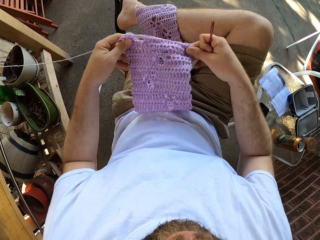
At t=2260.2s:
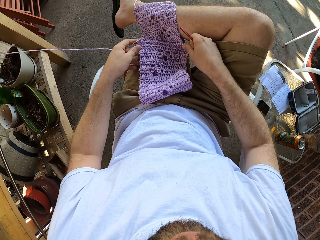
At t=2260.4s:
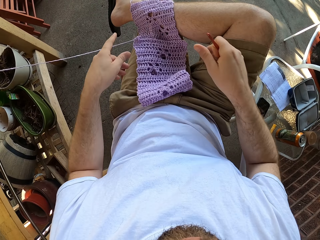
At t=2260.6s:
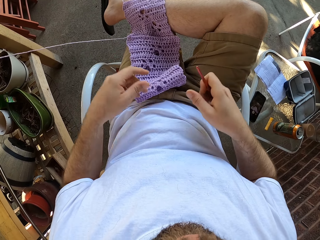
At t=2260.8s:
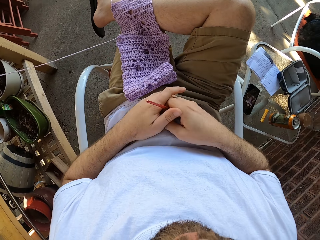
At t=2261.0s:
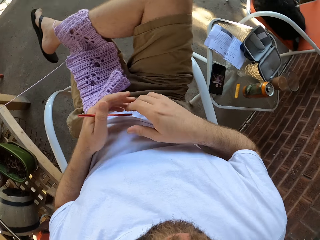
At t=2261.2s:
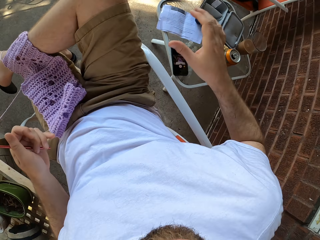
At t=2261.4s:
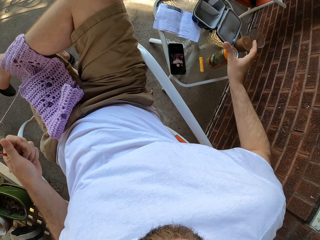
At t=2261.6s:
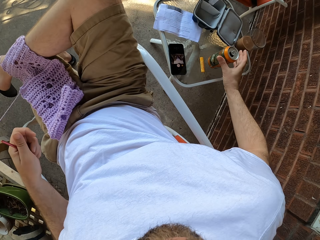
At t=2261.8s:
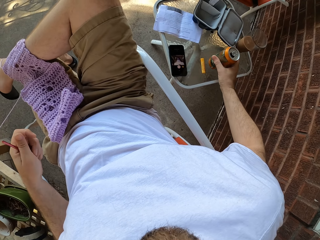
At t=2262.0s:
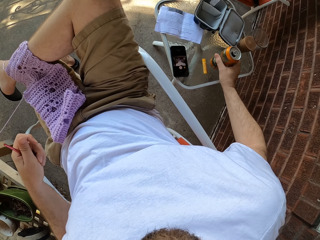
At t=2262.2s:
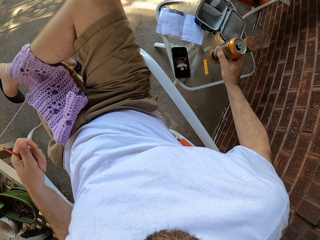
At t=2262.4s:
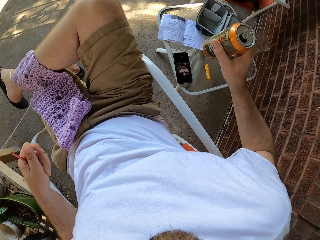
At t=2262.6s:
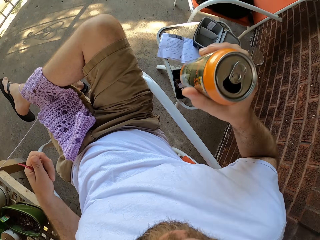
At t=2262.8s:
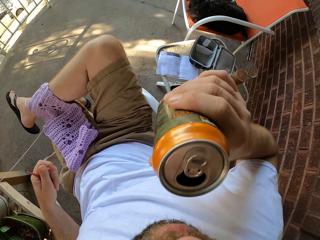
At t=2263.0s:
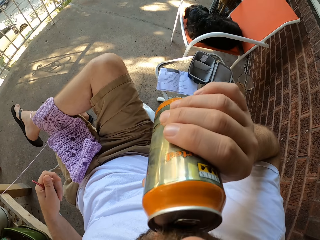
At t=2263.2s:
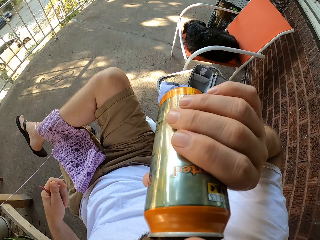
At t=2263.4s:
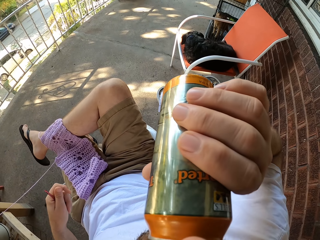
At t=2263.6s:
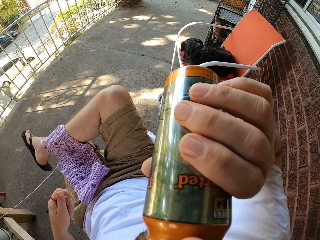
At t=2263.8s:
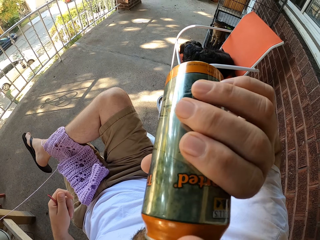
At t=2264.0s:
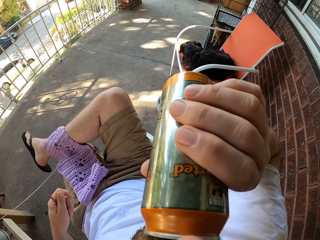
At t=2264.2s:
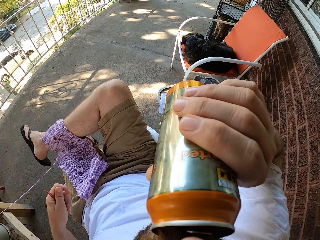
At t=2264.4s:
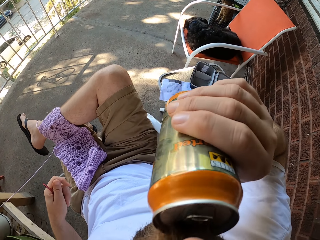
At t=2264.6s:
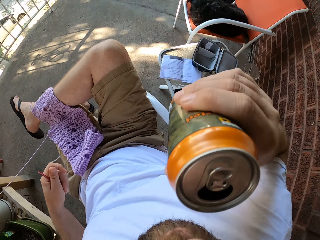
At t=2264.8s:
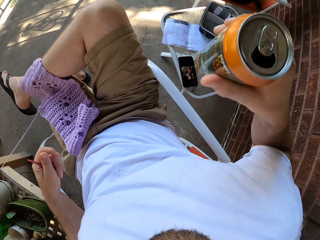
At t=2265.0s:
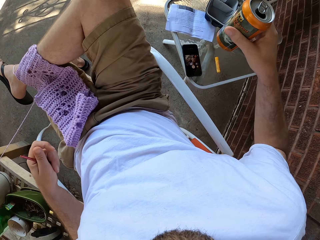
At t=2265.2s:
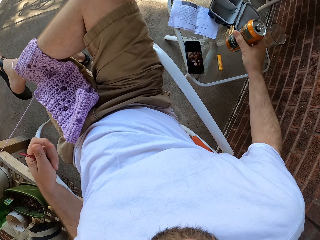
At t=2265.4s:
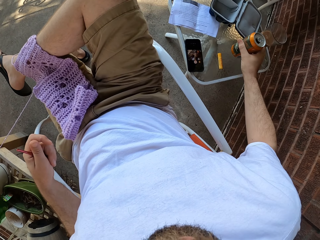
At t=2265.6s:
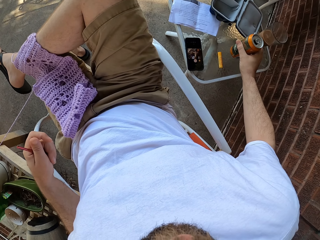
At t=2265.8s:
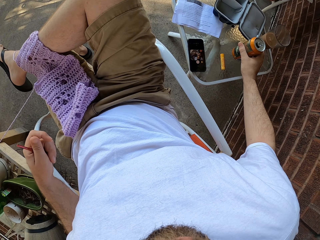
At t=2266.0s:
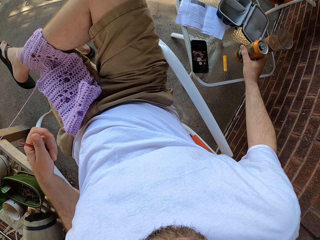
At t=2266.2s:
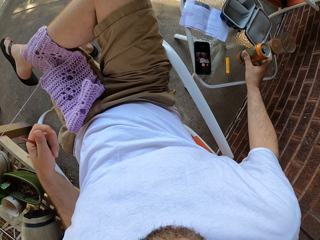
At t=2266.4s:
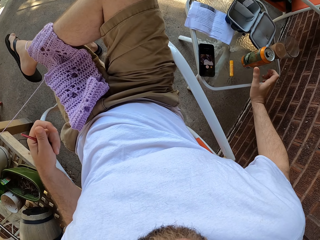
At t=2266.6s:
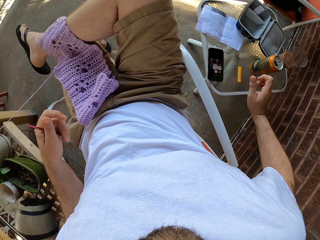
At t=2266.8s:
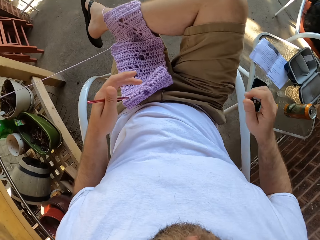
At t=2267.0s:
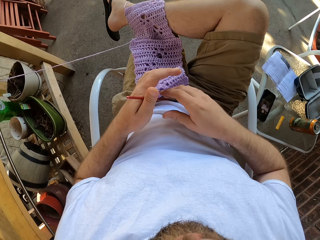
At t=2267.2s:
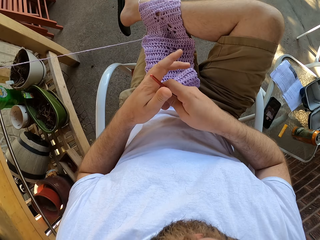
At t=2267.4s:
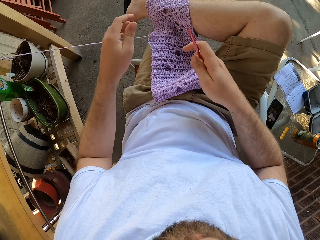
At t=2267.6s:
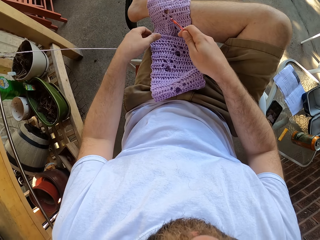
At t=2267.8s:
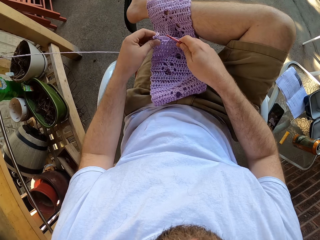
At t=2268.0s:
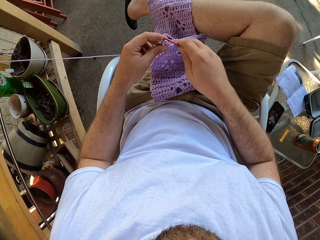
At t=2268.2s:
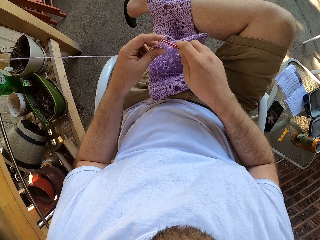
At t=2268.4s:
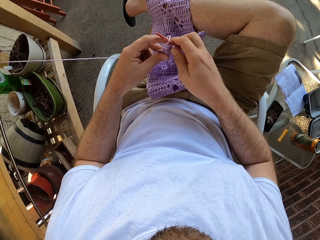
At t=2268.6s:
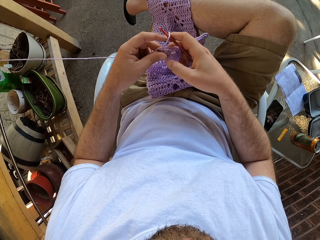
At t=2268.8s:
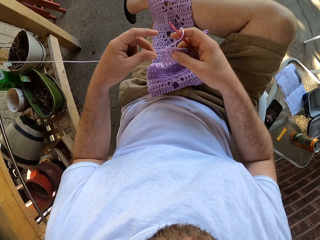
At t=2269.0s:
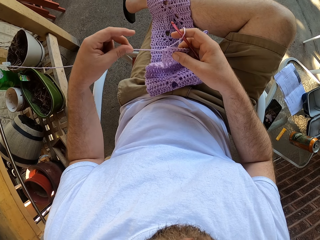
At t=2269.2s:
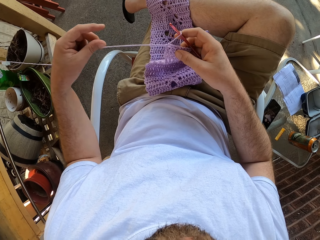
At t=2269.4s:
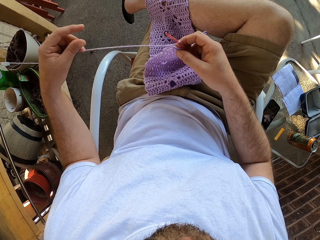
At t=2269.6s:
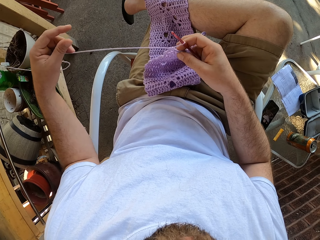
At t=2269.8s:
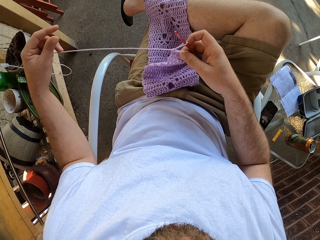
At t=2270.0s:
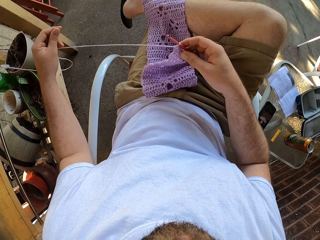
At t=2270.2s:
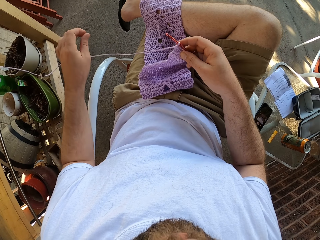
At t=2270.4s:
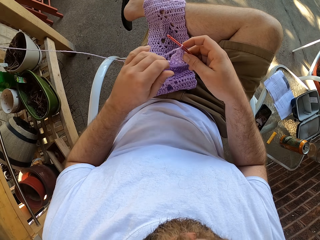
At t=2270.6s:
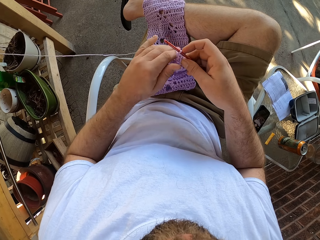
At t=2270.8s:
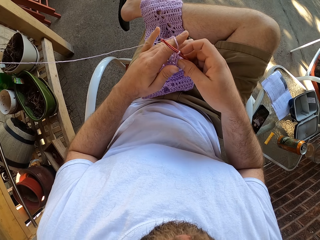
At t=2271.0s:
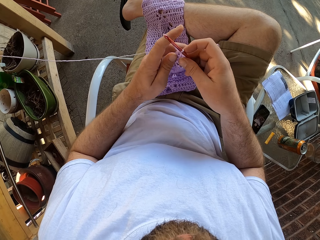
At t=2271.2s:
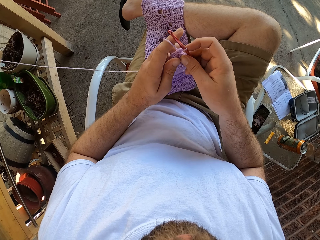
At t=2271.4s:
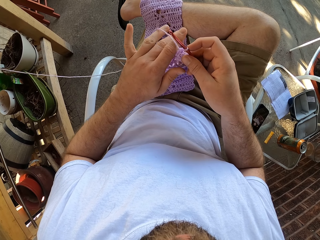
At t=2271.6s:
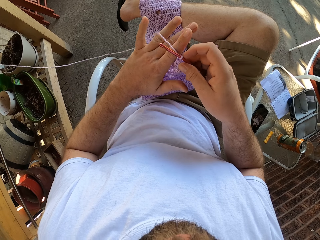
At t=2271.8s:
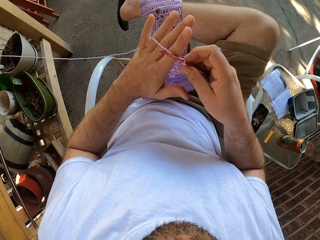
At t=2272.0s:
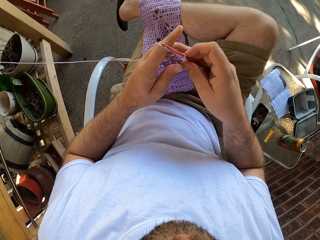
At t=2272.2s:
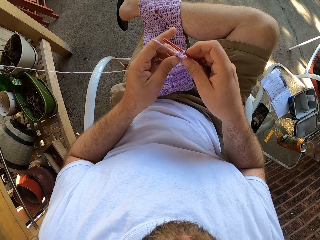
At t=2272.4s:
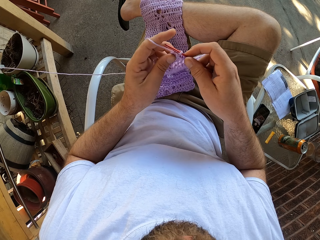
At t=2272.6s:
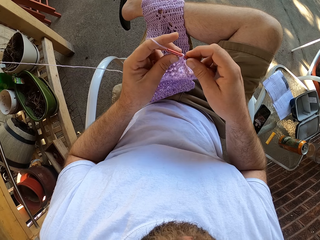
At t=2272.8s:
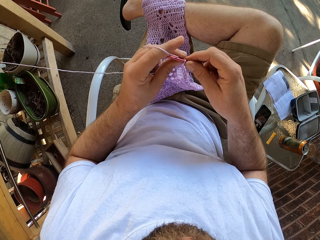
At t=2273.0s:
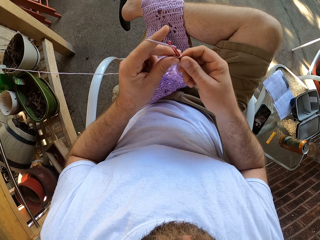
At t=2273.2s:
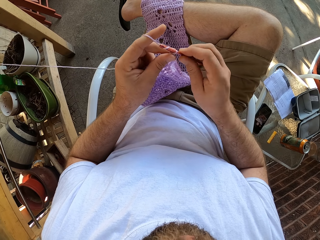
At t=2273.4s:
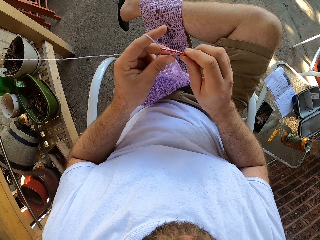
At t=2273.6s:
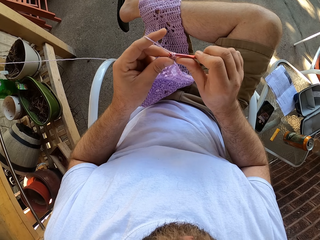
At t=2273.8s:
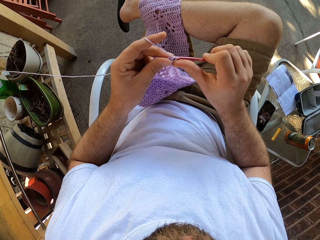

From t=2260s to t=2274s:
The camera wearer folds the fabric in his lap. He passes the needle or crochet hook in his right hand to his left hand. He picks up a can from a stool or table with his right hand. He raises the can to his face. He drinks from the can. He drops the can on the stool. He passes the needle to his right hand. He picks up the fabric with his left hand. He continues to knit the fabric with a thread in his left hand and the needle in his right hand. He inserts the crochet hook in the thread and pulls the thread.

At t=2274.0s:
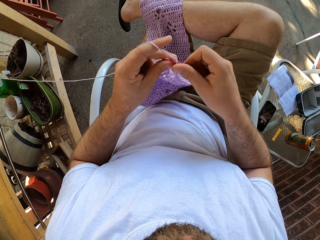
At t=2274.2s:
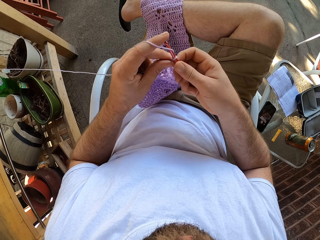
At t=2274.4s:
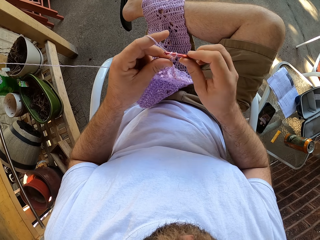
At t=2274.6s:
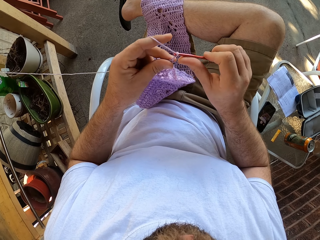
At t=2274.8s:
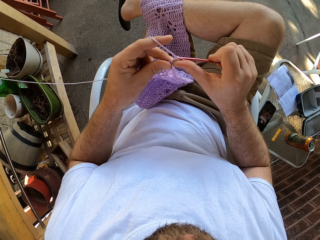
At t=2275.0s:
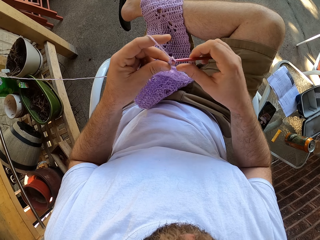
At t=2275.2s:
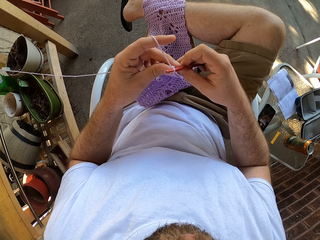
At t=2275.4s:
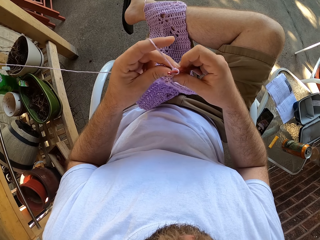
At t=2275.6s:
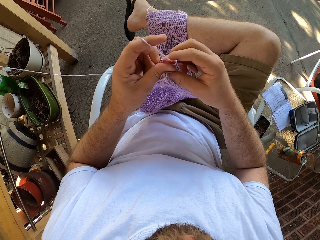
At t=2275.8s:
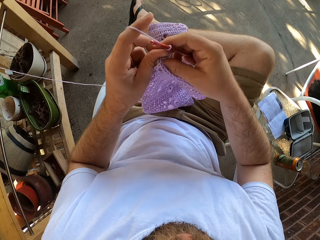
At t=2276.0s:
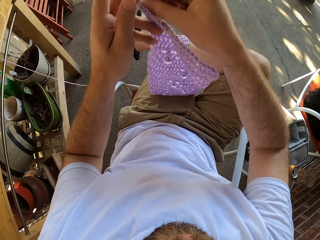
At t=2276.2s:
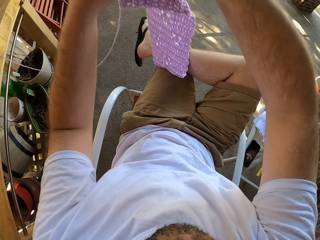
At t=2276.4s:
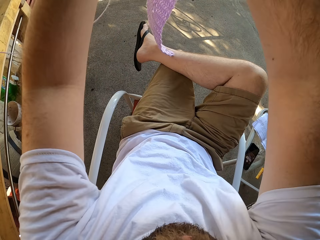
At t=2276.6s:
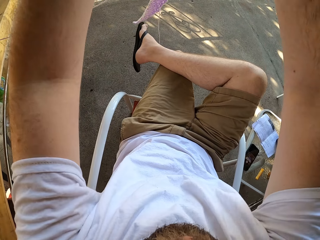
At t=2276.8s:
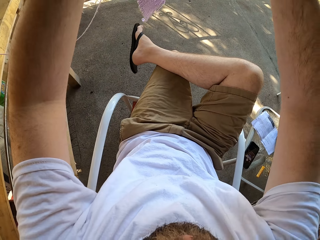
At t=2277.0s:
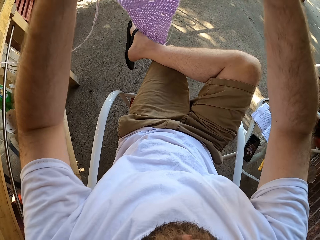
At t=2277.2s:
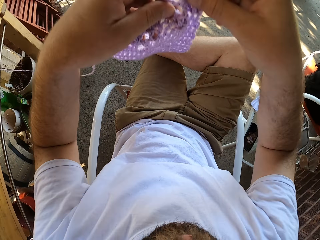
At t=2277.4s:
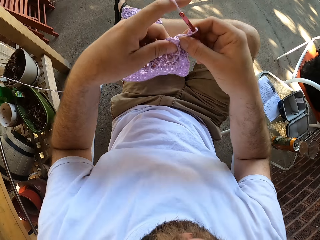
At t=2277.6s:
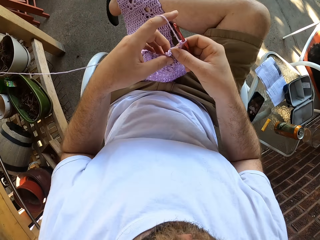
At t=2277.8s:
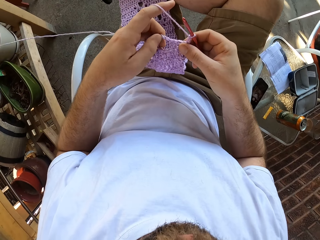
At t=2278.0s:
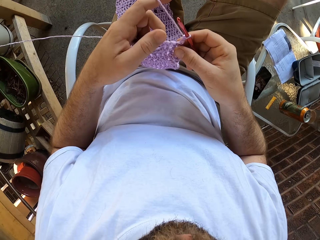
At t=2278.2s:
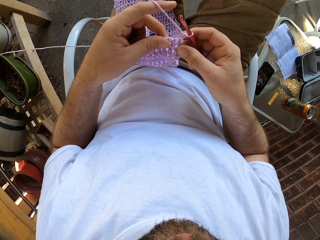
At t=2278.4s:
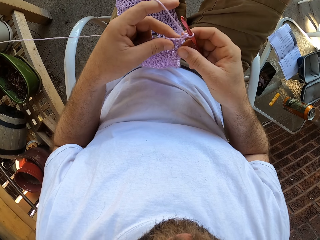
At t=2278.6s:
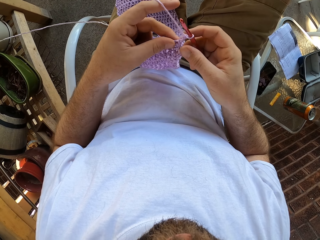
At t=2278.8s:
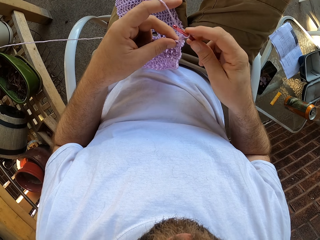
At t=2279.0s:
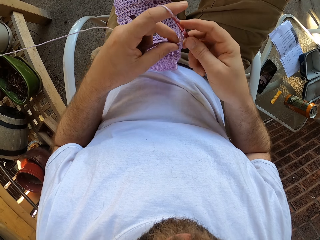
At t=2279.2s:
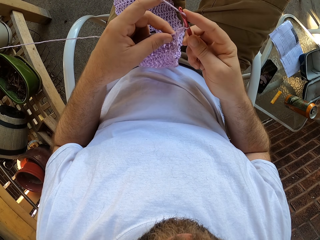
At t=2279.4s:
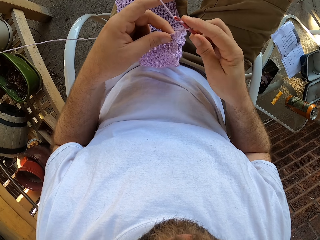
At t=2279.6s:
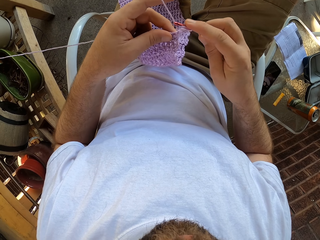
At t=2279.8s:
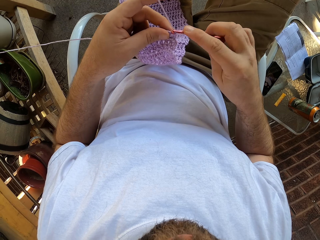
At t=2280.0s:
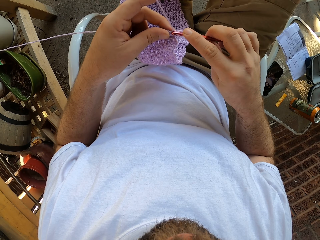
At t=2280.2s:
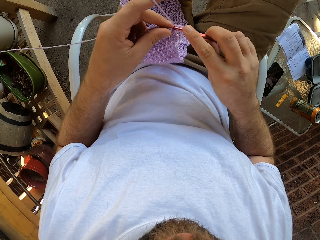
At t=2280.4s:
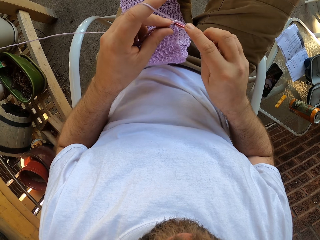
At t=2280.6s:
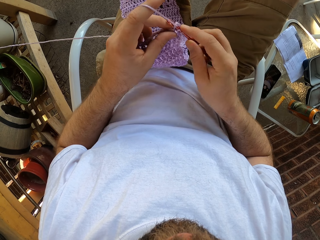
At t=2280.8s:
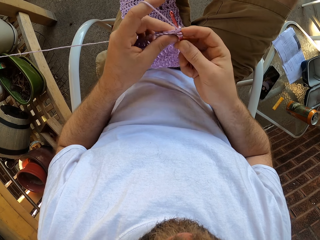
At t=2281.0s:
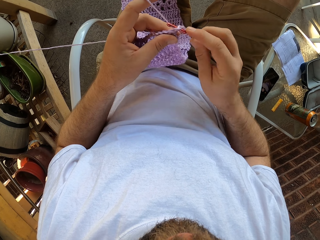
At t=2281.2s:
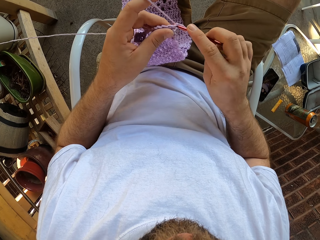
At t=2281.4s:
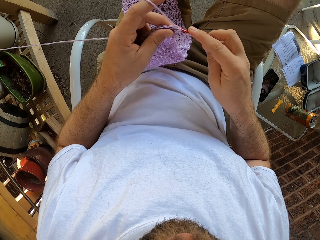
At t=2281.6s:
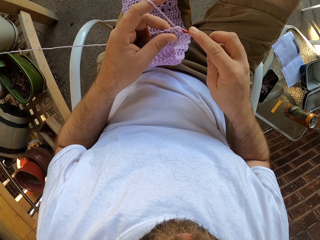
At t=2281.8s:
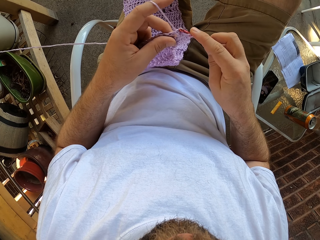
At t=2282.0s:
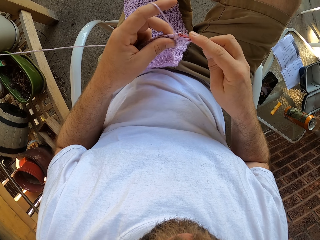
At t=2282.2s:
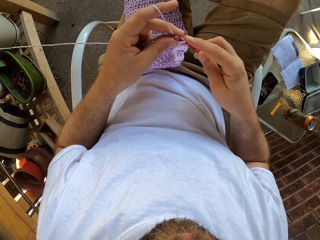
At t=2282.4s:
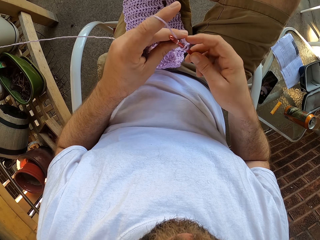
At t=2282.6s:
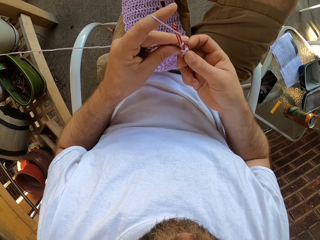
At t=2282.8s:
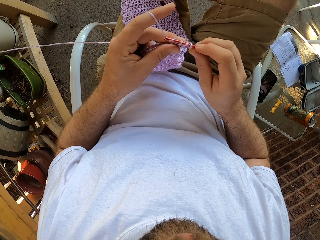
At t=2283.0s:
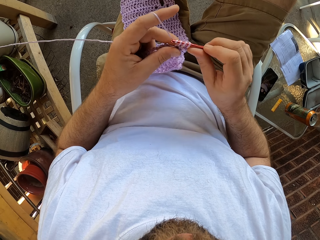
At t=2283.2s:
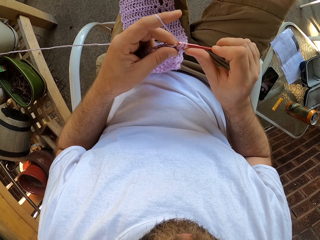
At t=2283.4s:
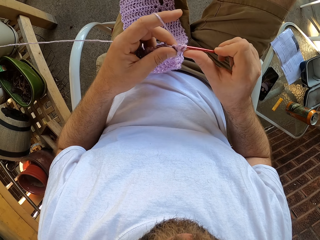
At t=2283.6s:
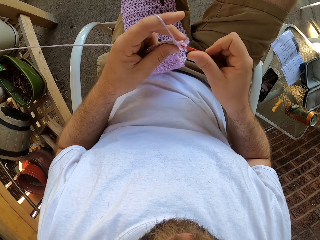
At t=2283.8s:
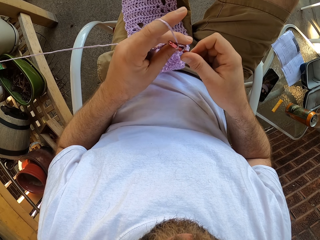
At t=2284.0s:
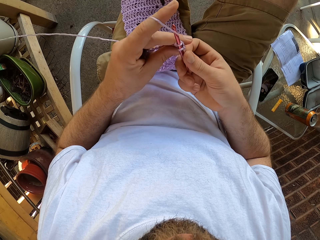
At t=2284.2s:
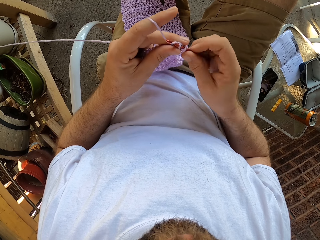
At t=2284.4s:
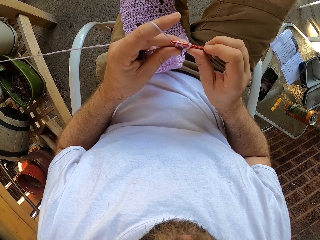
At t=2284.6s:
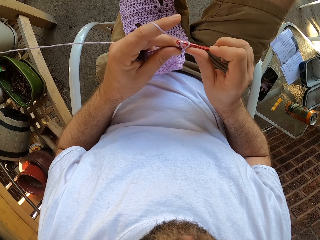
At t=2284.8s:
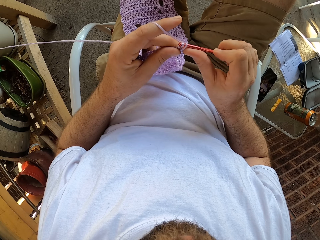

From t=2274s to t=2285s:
The camera wearer lifts the fabric up. He places the fabric on his lap. He crochets the fabric.
